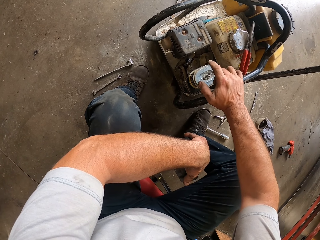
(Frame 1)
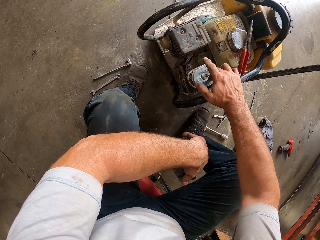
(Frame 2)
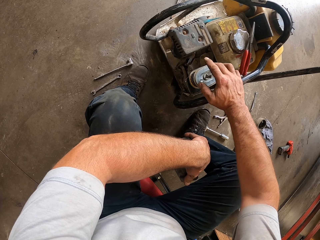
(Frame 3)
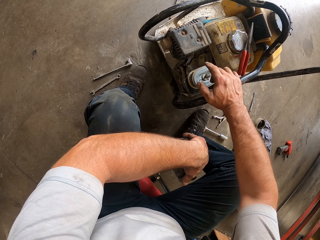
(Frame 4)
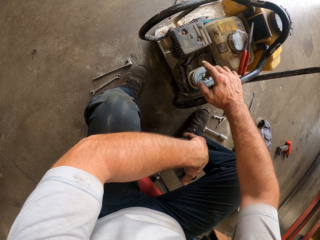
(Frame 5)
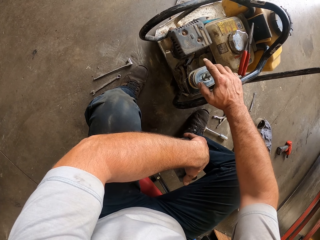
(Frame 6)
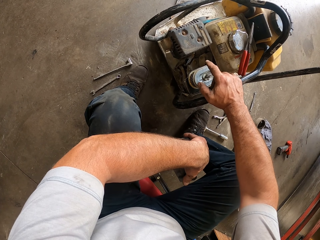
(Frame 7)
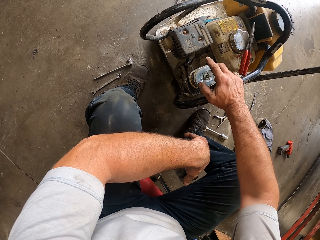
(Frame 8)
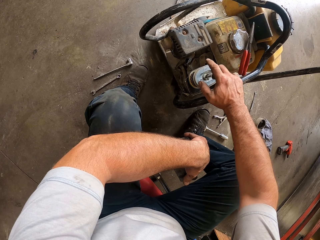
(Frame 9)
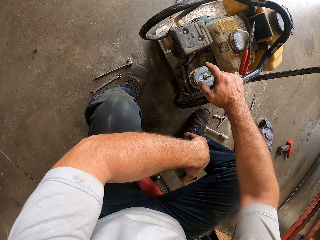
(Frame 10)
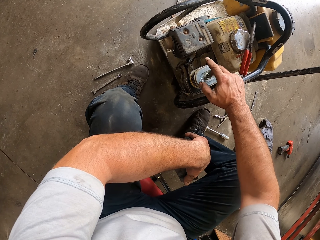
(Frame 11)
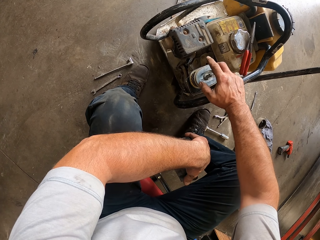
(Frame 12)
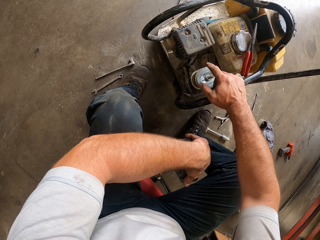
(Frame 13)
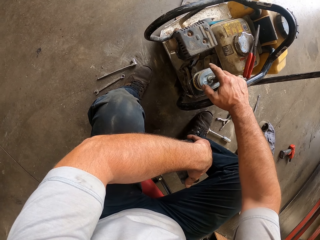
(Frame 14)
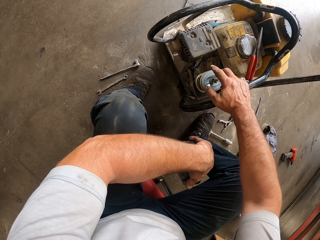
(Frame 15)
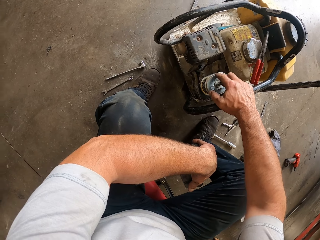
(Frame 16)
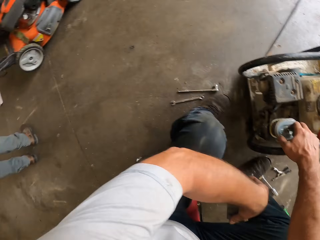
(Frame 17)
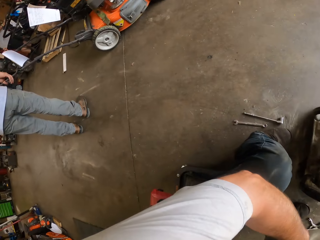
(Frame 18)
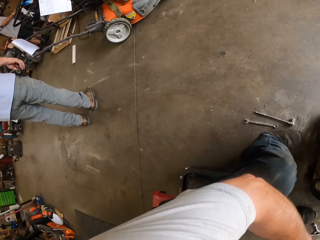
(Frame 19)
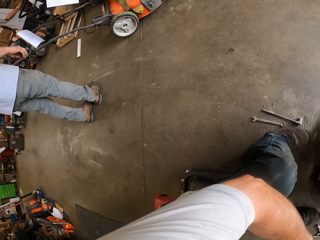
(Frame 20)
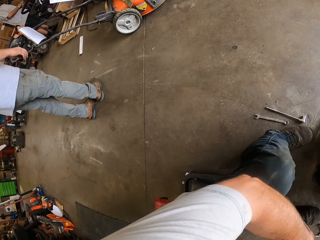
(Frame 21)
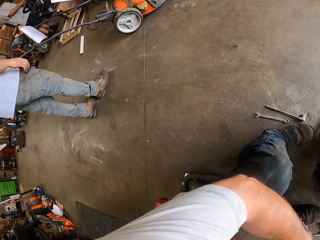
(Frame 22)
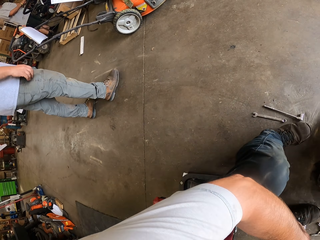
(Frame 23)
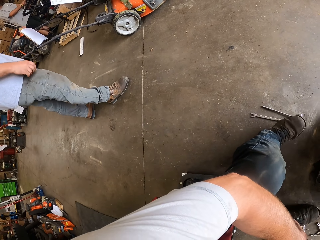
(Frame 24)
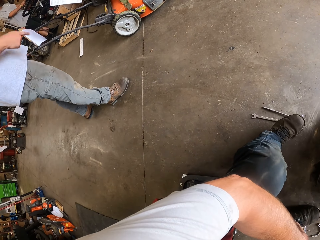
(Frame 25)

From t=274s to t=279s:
The camera wearer turns around. A man moves around the workshop.
